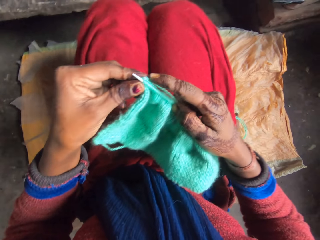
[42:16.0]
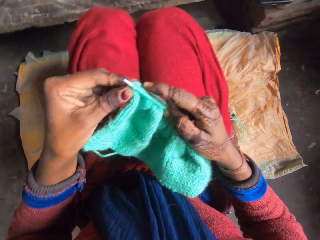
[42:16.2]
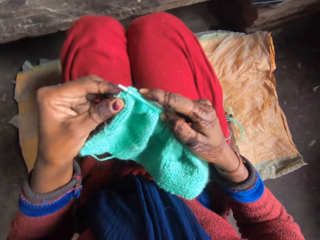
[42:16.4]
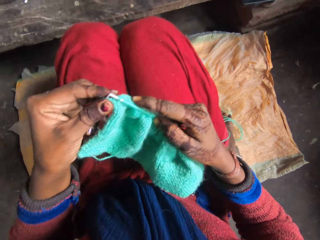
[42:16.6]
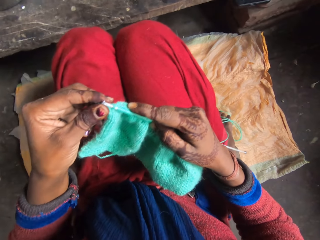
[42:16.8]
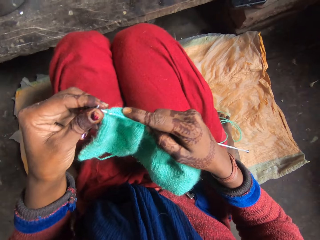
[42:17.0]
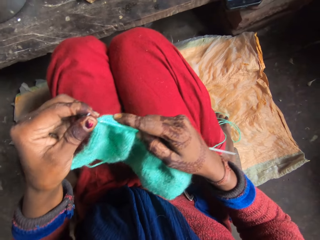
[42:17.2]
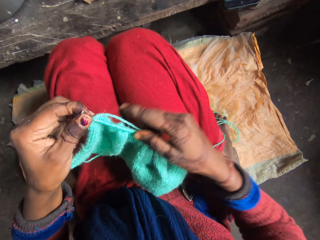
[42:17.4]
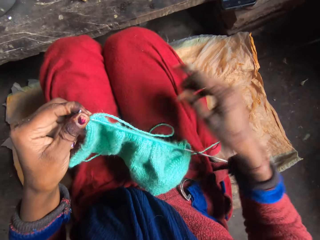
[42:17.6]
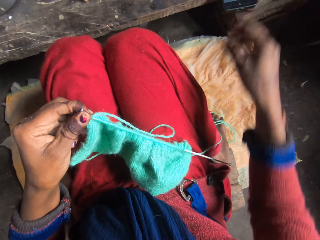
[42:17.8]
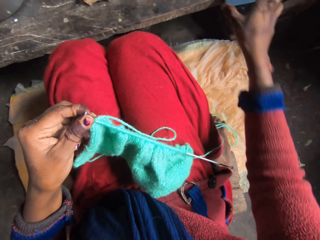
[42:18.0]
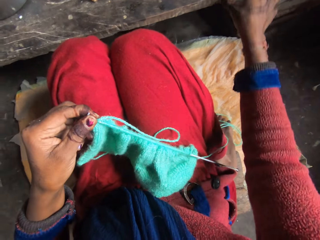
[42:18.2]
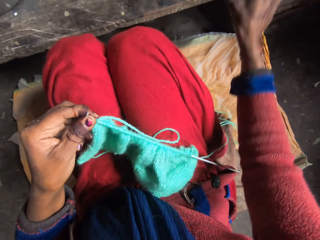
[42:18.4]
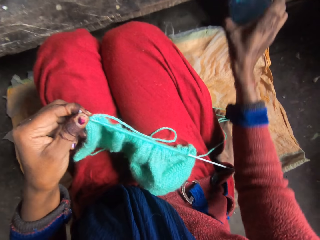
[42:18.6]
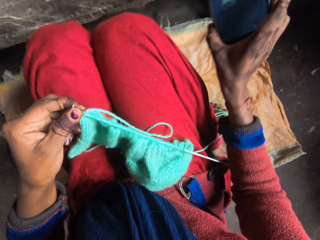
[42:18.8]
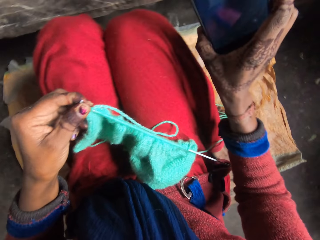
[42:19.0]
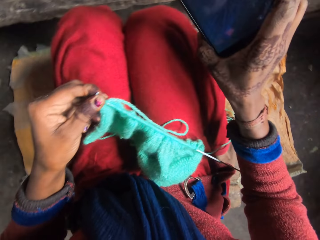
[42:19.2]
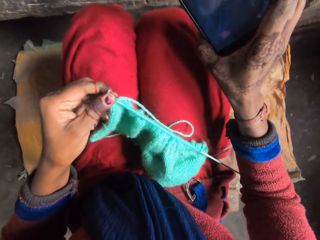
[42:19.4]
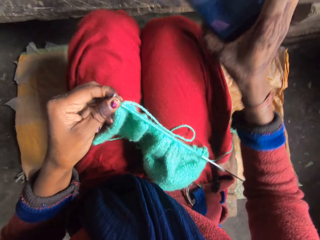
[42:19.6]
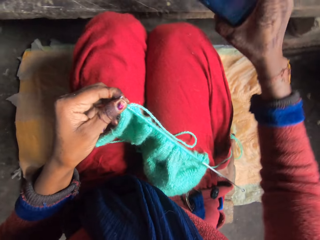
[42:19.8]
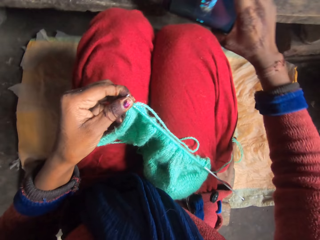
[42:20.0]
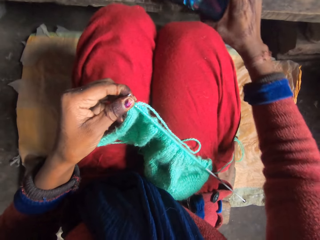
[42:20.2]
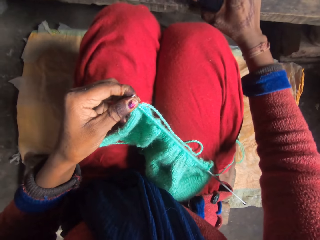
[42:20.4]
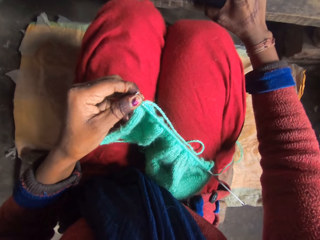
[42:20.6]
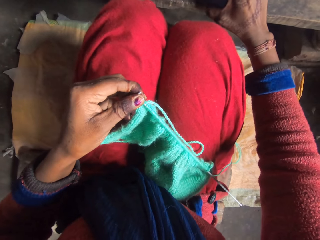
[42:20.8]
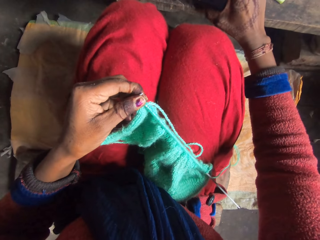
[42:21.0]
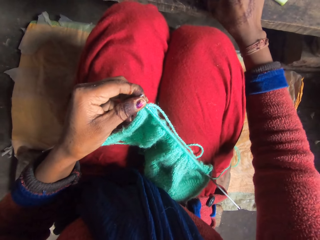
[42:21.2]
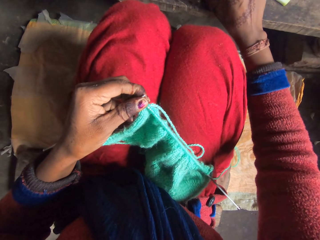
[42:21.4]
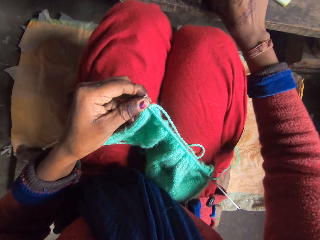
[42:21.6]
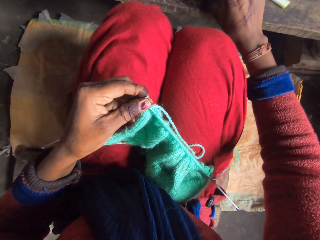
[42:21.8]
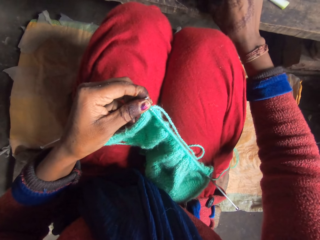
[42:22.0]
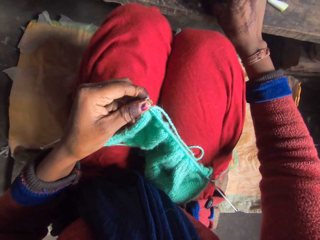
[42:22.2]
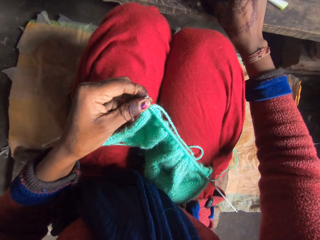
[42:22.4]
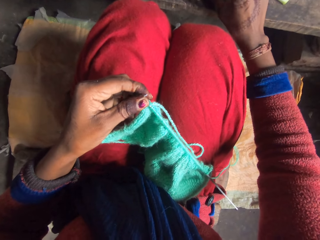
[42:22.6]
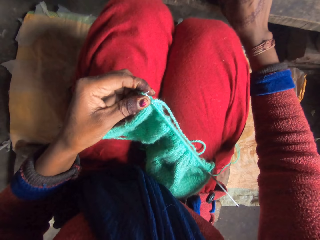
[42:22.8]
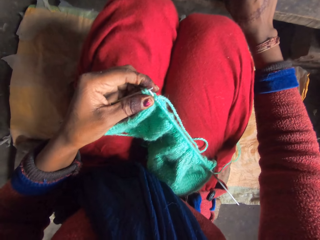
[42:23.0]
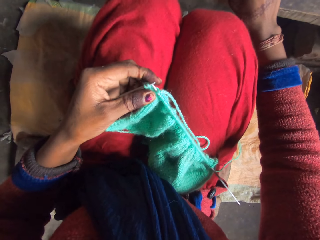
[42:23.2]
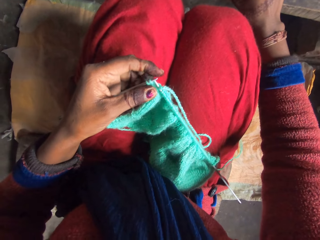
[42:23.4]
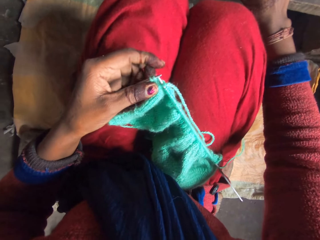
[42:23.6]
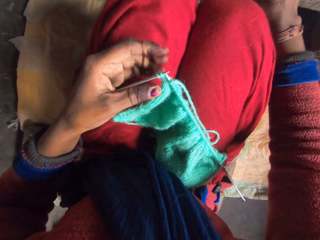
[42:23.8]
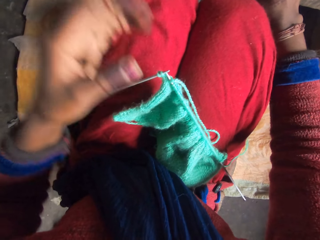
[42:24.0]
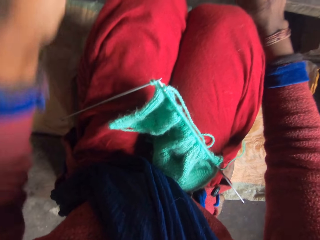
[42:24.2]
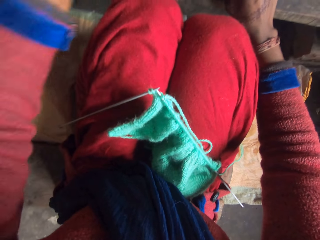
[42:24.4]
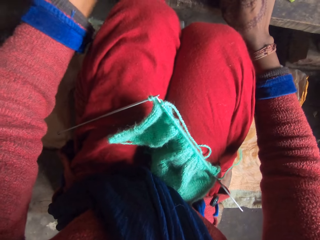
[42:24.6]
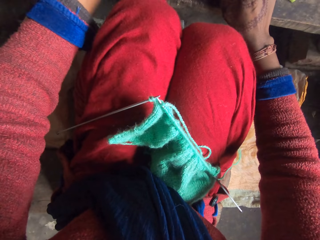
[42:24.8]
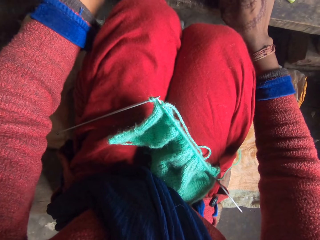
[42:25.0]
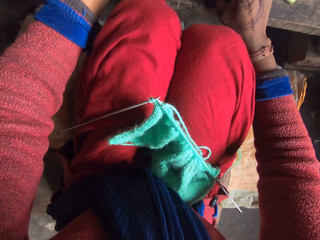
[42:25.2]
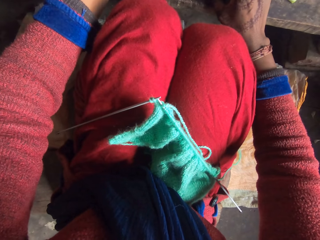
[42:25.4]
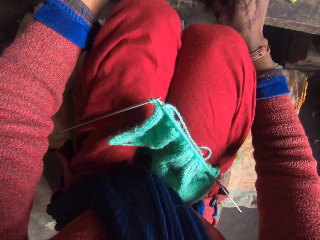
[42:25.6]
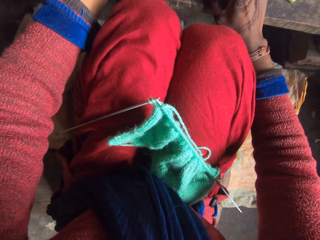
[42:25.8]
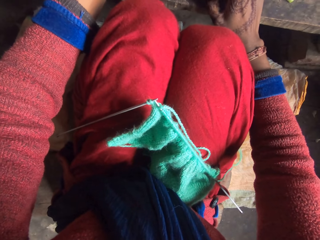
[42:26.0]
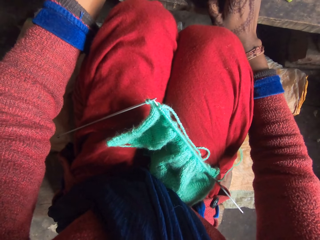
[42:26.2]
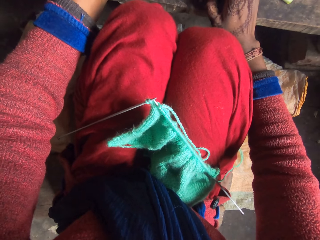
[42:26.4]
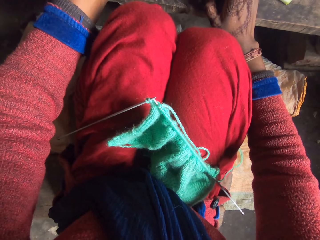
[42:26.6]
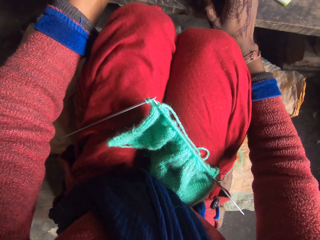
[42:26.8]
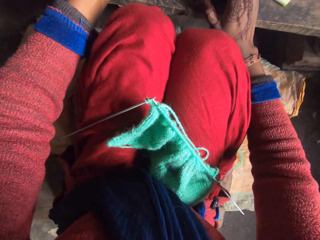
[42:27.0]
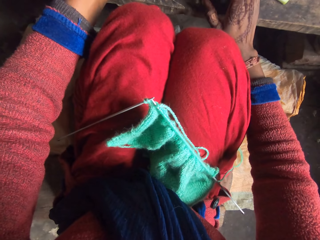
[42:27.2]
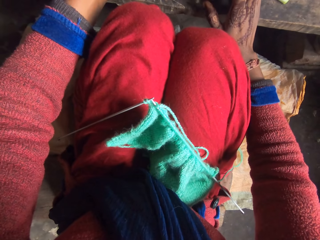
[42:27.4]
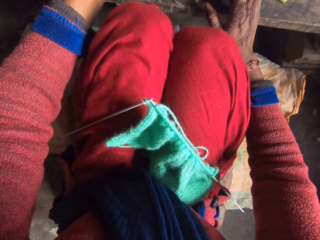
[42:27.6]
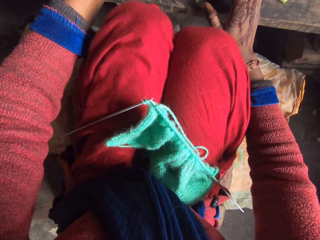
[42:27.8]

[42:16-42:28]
The camera wearer picks up the phone from the table or stand with her right hand. She drops the phone on the table with her right hand. She moves her left hand towards the phone on the table. She touches her left hand on the phone.

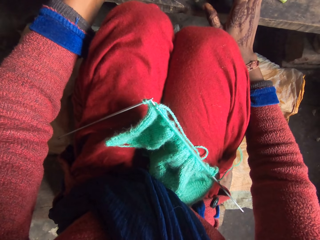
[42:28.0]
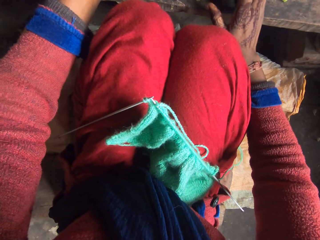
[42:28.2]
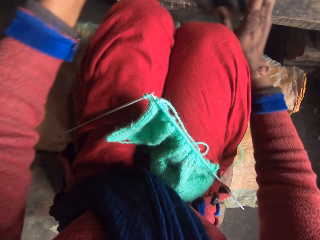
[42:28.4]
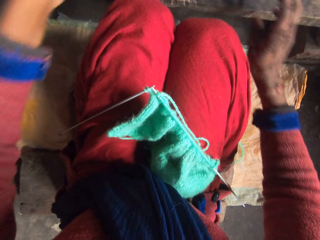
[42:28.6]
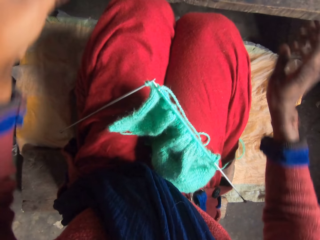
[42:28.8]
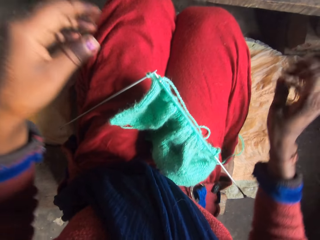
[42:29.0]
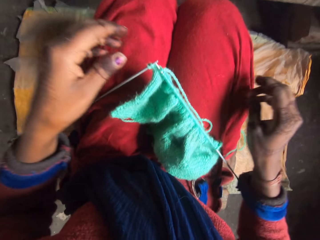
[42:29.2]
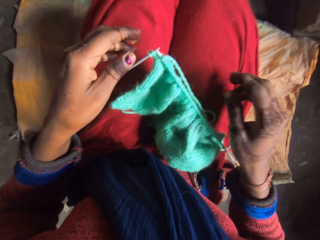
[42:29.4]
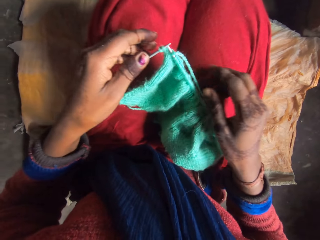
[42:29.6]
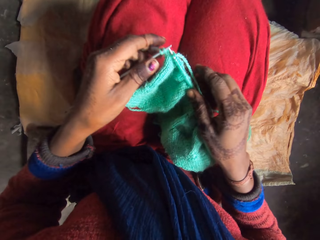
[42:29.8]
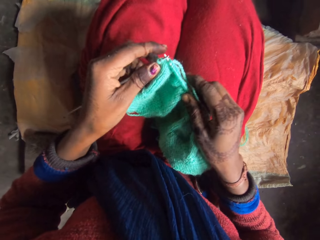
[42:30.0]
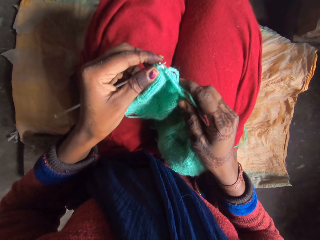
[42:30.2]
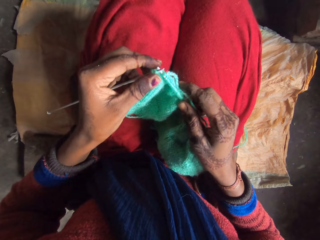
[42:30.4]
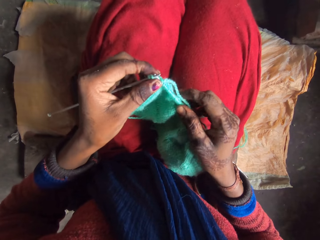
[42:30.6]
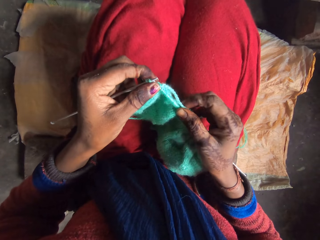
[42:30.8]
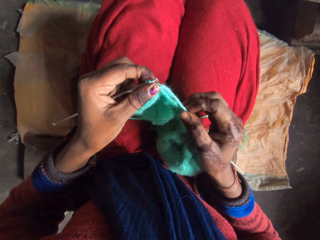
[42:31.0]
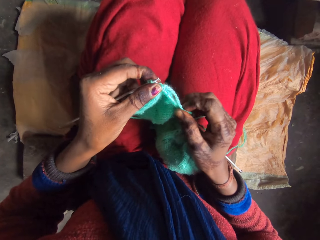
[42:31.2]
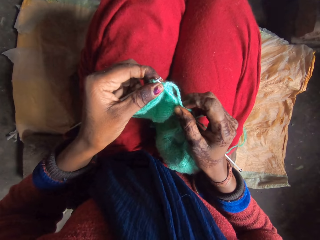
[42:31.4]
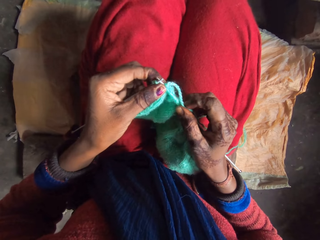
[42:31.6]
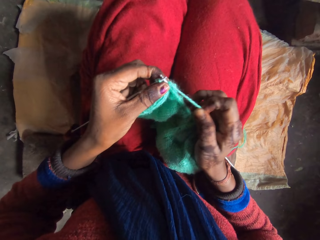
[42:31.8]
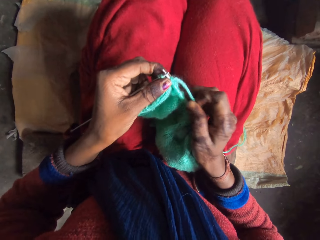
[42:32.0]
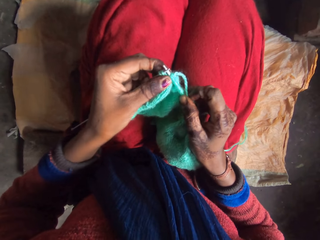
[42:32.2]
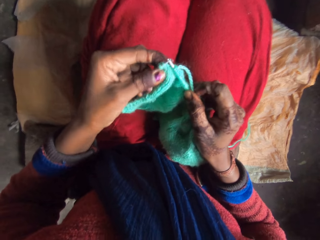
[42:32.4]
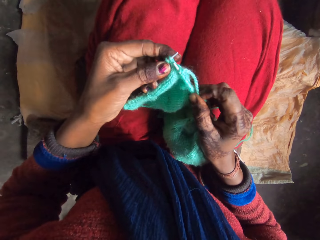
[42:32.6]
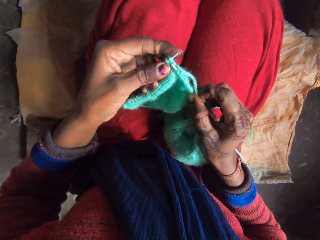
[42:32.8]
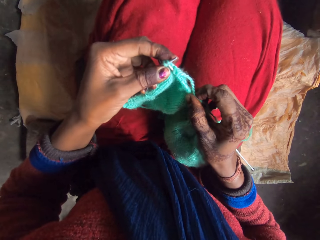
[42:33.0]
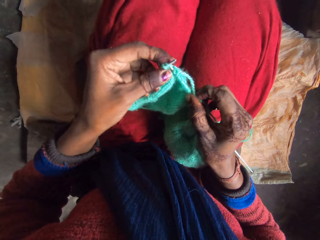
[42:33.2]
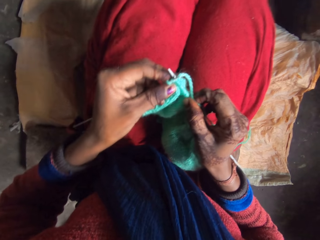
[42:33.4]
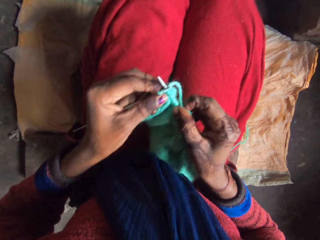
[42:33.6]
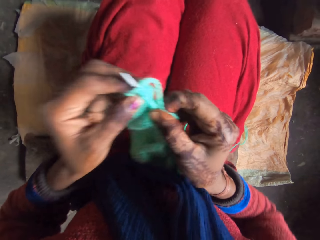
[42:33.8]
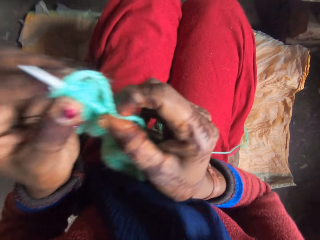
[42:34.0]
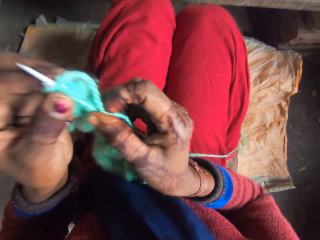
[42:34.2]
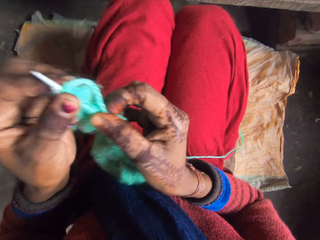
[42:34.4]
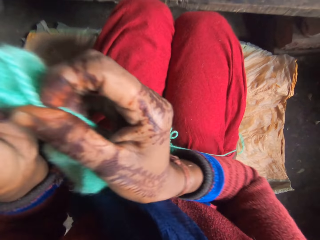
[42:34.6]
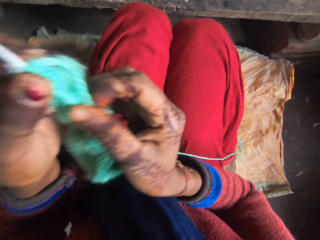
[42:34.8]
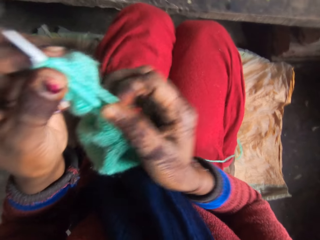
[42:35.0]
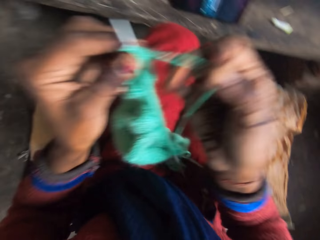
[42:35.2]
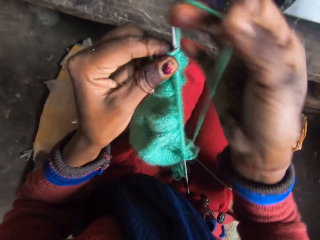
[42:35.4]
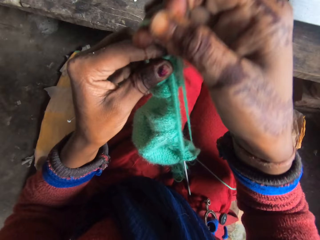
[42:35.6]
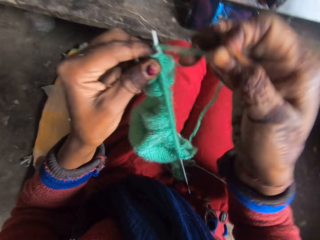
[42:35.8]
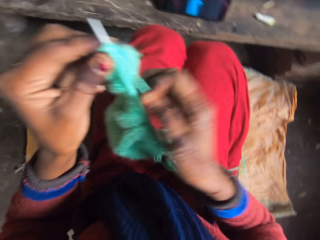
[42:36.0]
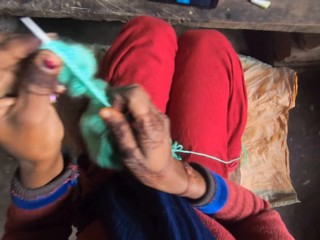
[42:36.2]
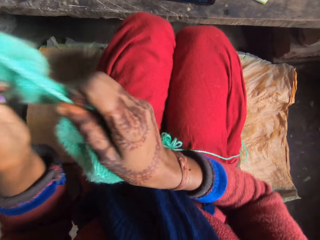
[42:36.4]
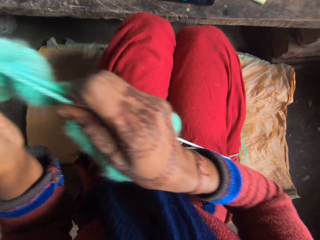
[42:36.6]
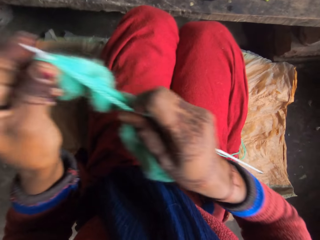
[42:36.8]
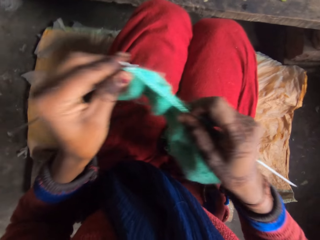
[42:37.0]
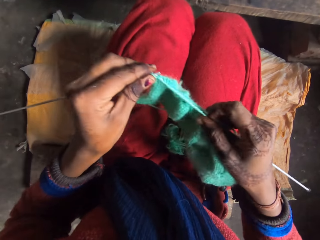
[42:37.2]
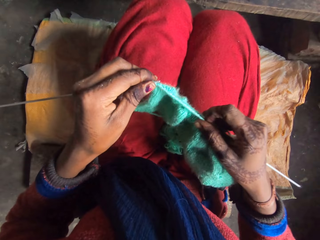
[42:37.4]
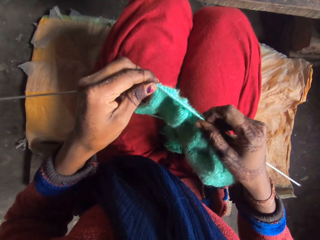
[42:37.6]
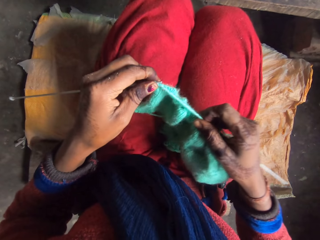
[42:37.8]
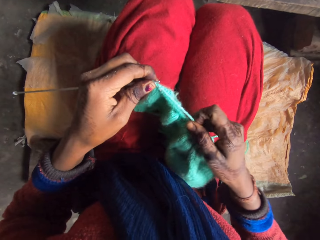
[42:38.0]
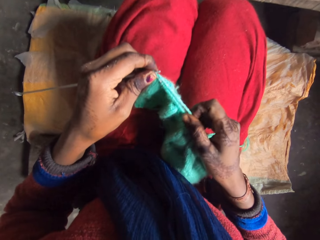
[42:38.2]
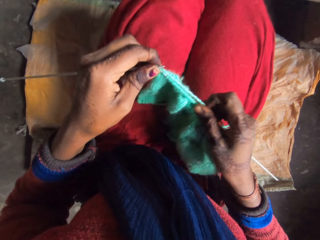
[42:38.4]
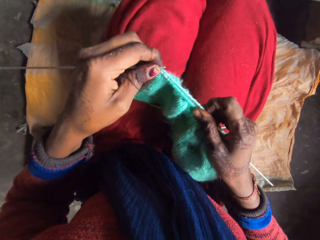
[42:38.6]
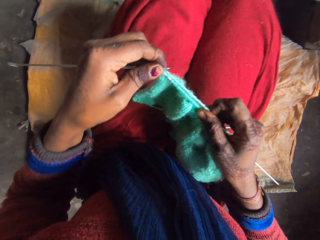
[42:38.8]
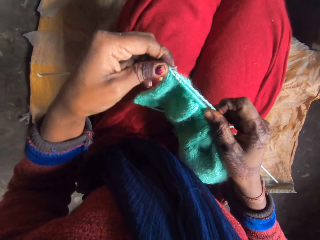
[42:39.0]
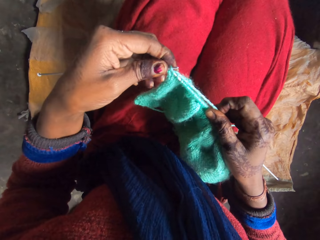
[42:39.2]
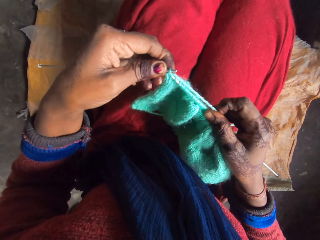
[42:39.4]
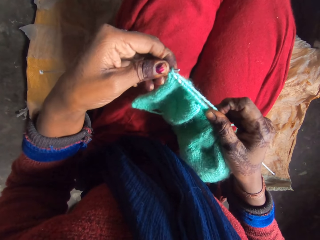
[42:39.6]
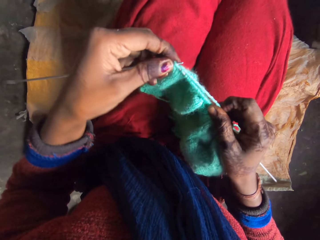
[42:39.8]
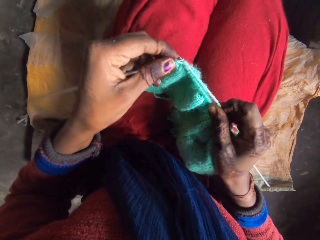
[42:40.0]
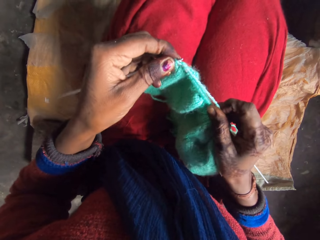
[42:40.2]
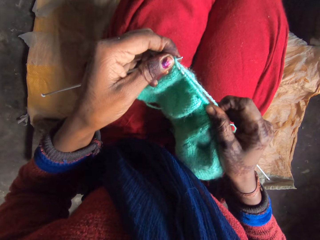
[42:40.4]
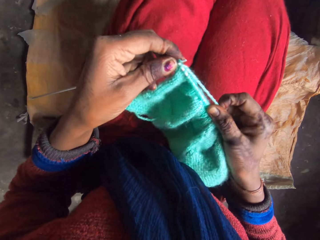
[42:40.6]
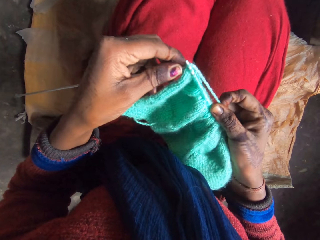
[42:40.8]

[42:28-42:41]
The camera wearer knits with the knitting pins and yarn in her hands. She straightens a thread. She knits a fabric. She straightens the thread. She knits the fabric.
